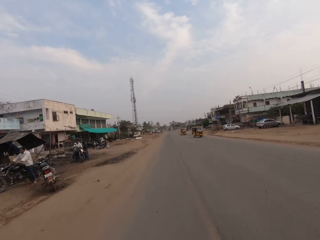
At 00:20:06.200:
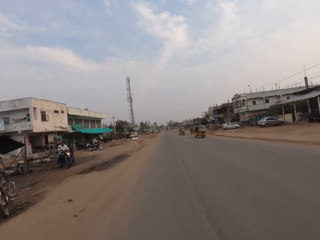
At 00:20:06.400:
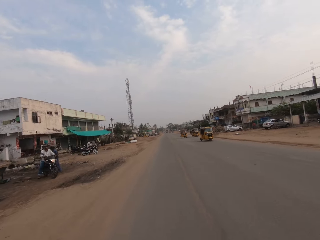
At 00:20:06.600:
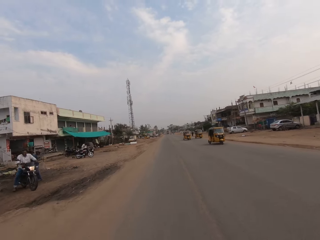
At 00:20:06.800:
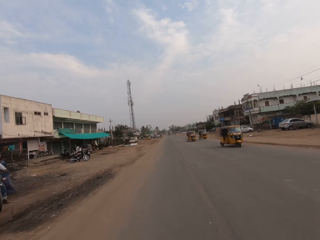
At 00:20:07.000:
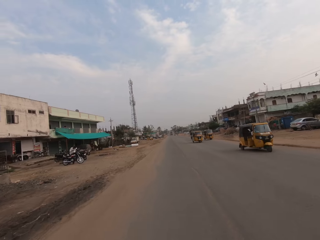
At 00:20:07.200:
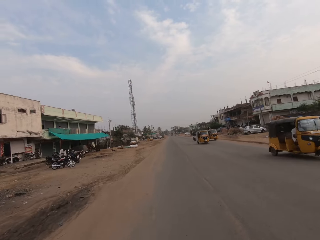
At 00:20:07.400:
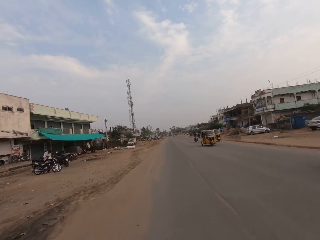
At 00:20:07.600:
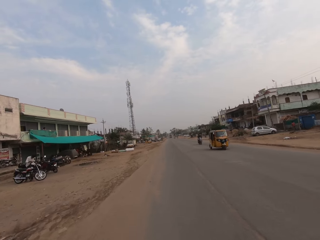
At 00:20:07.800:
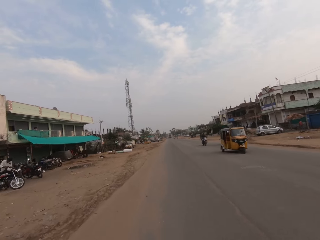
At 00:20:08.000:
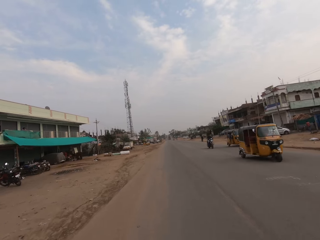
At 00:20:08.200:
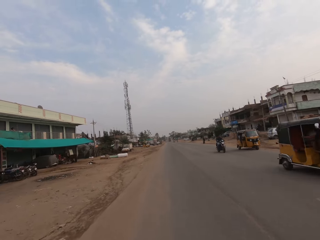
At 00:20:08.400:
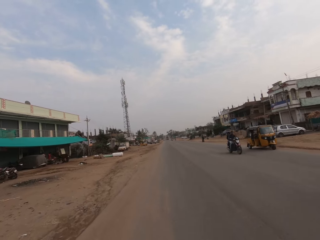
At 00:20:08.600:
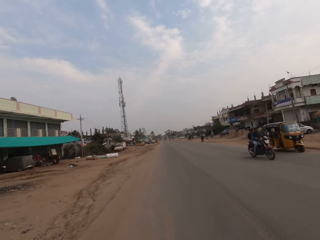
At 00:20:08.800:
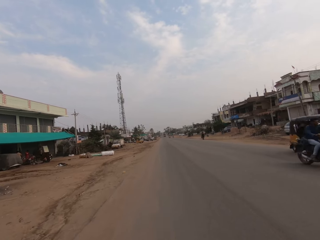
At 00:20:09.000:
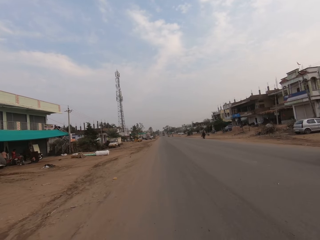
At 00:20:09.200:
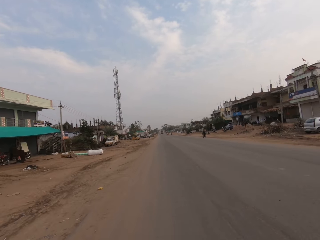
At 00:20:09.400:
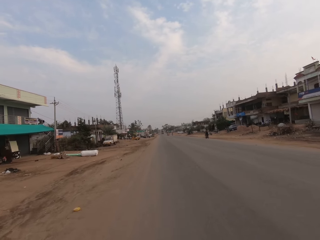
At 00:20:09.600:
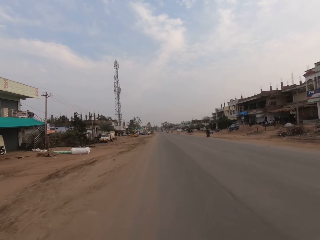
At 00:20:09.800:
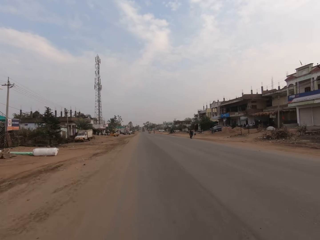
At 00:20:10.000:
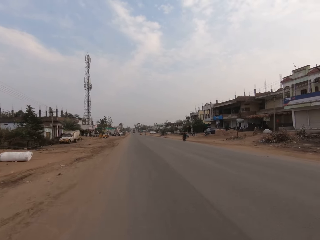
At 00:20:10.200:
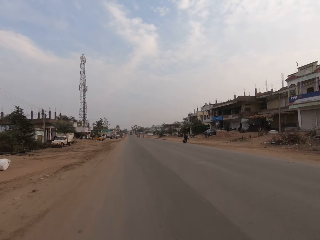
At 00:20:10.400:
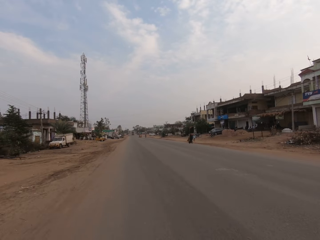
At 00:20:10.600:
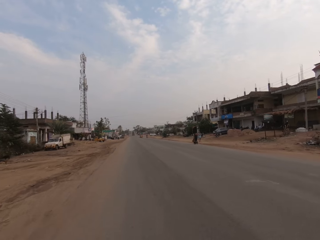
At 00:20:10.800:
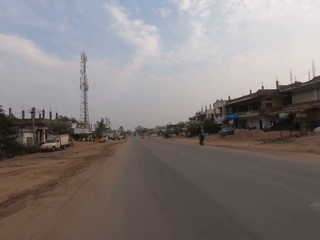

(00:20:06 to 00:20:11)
The camera wearer rides along a busy highway.

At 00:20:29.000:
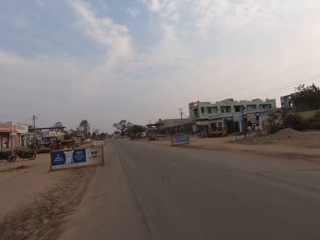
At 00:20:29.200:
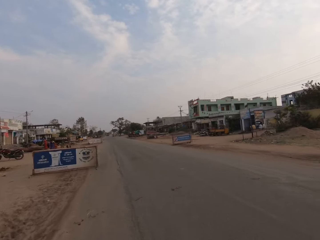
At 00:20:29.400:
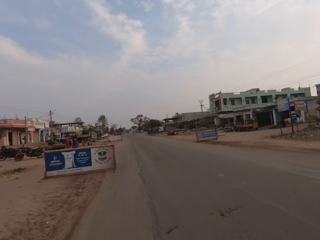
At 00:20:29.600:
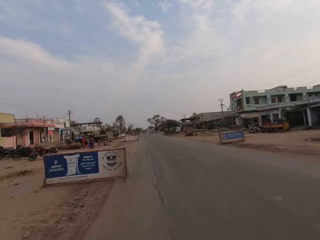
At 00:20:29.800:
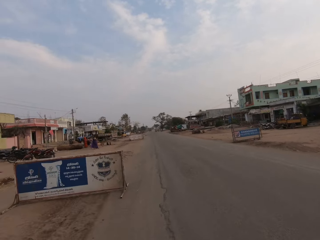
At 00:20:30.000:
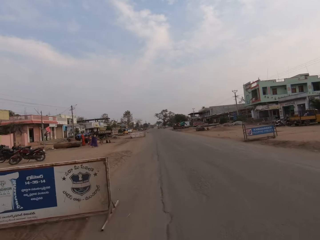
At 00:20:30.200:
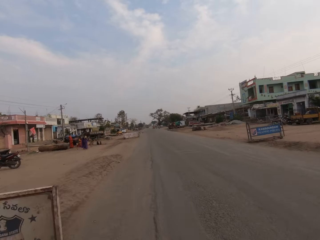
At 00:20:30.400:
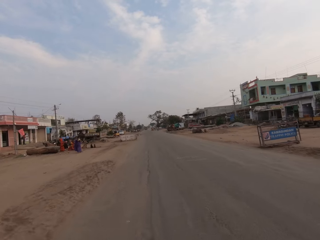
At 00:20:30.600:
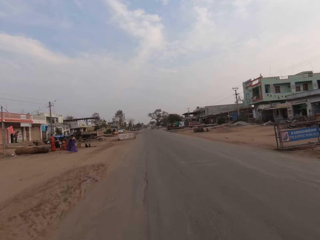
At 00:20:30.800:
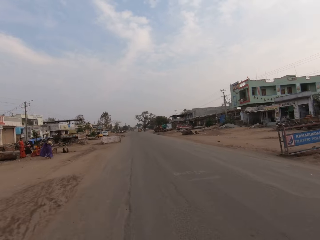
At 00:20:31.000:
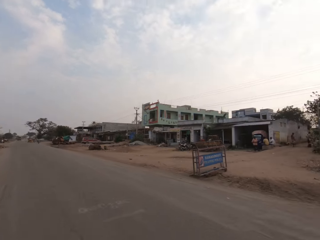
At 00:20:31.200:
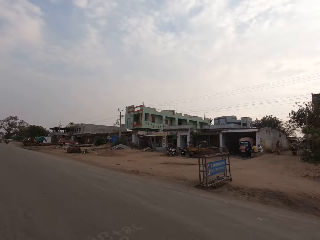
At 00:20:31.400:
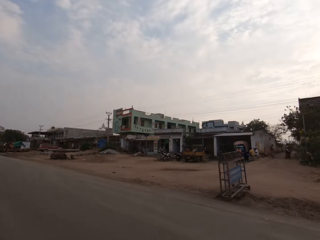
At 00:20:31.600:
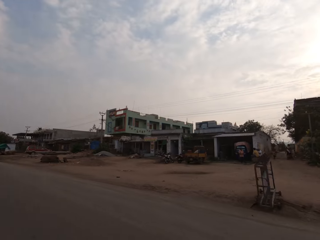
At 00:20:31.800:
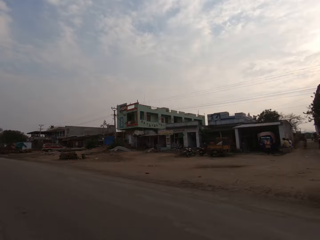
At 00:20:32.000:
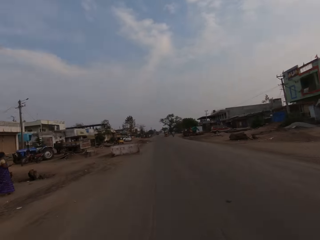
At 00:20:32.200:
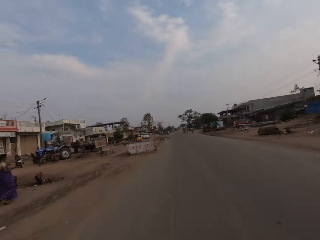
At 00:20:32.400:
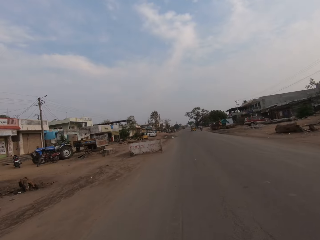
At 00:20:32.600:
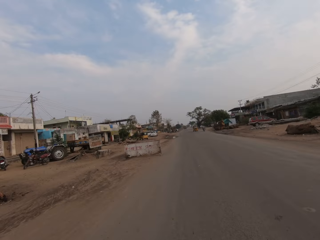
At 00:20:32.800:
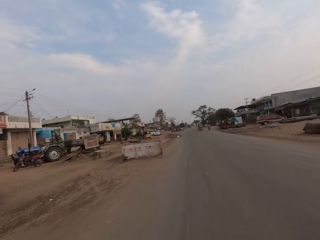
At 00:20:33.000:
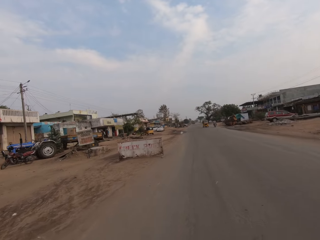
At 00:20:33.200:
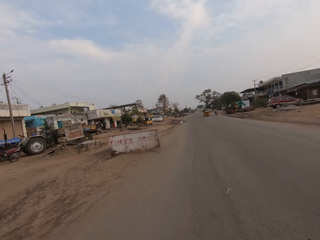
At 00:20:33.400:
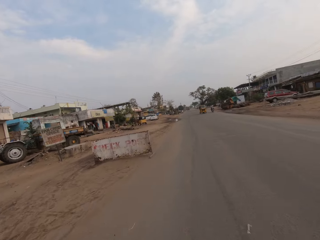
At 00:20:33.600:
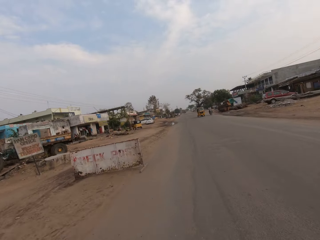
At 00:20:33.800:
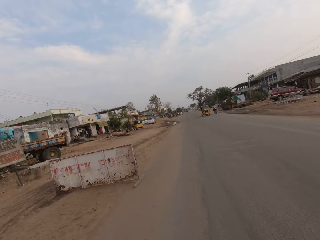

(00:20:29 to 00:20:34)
The camera wearer looks around.
